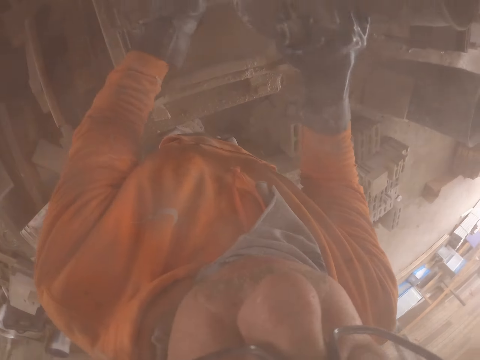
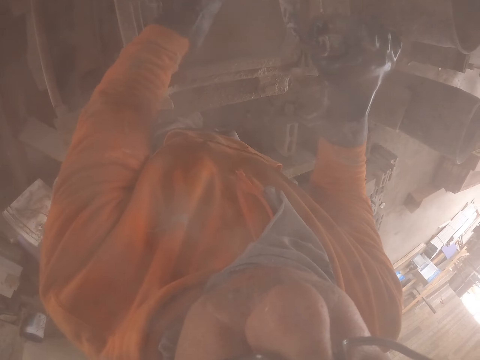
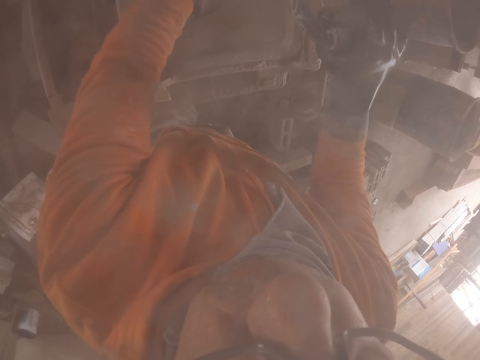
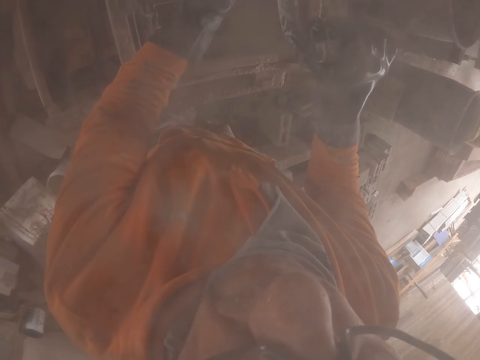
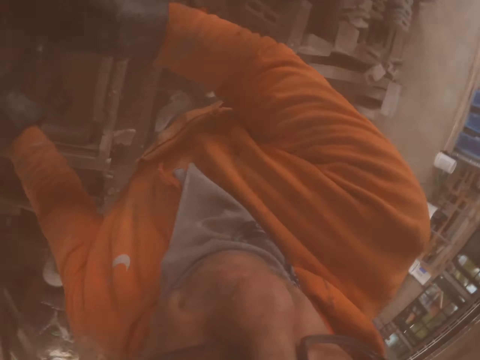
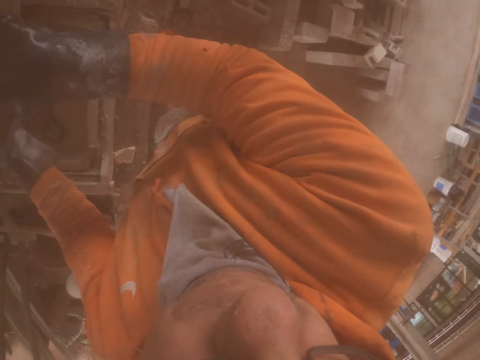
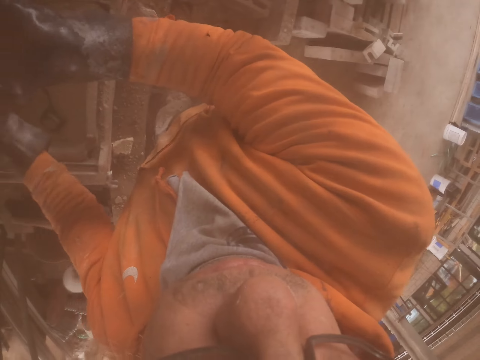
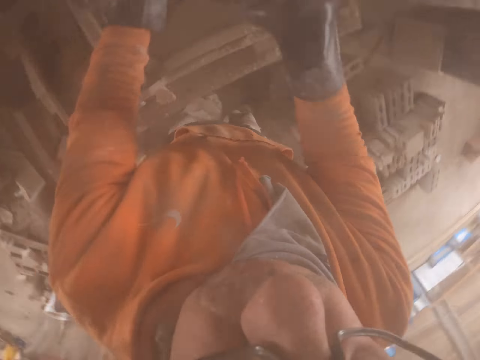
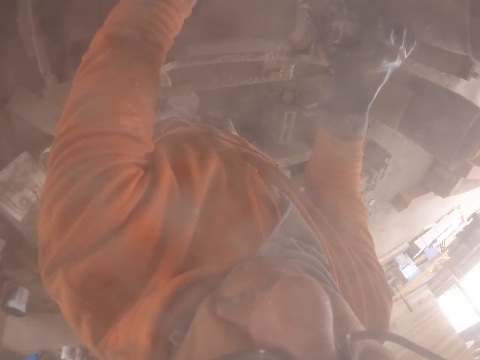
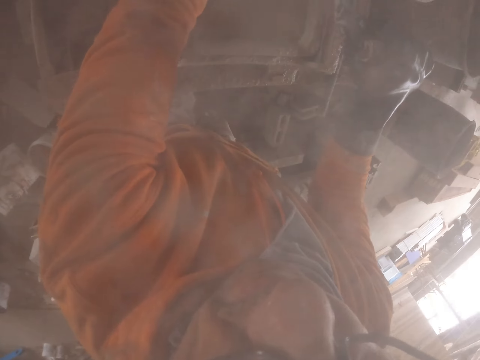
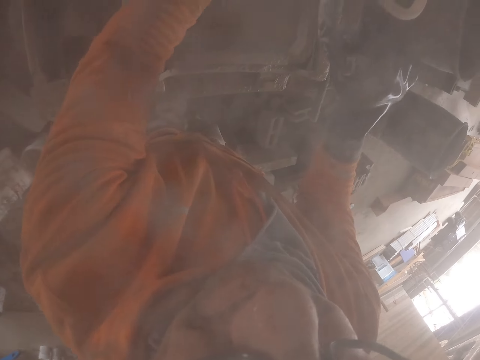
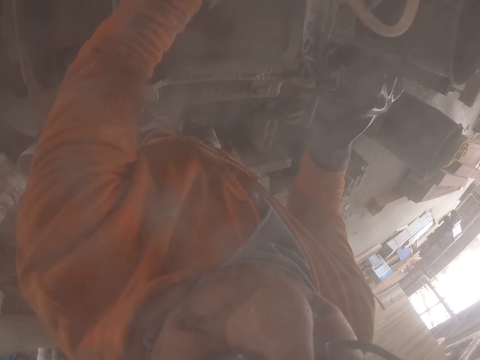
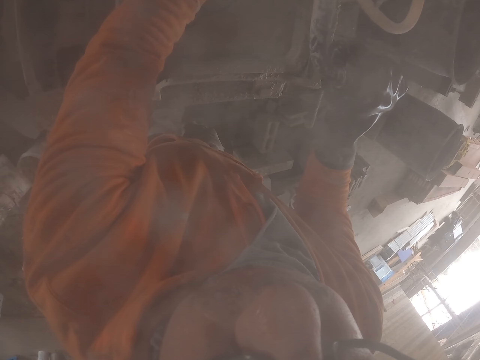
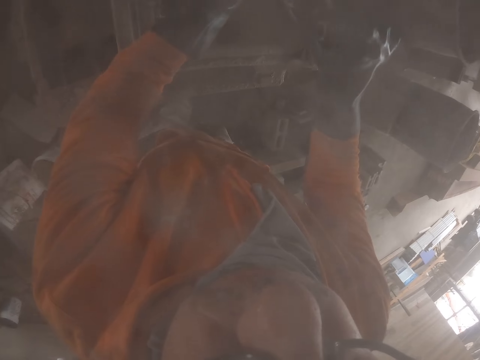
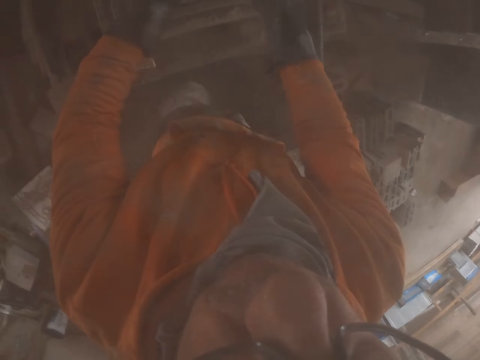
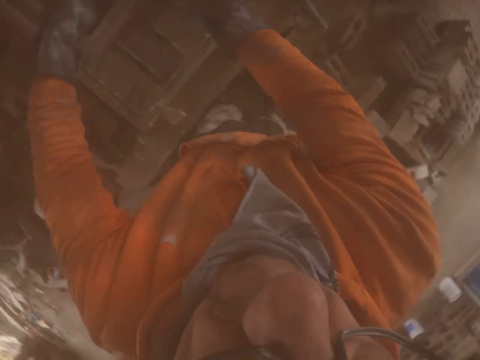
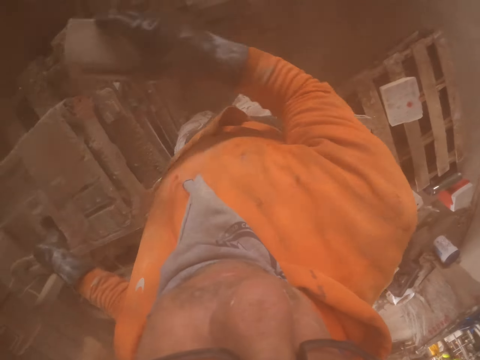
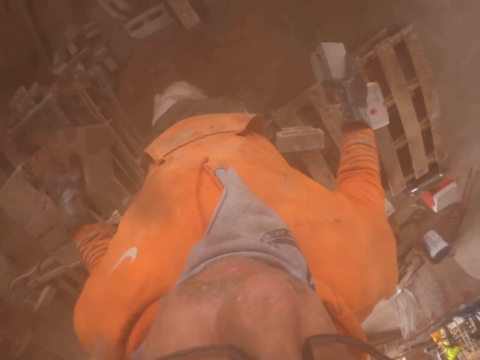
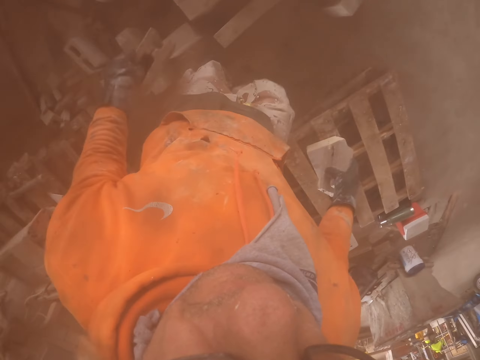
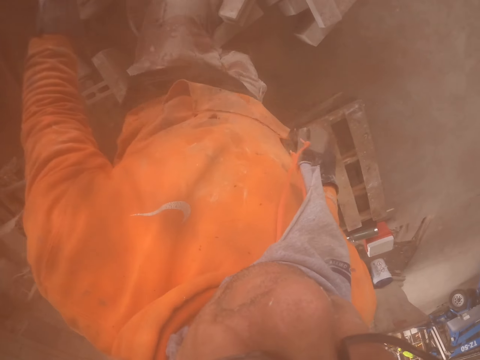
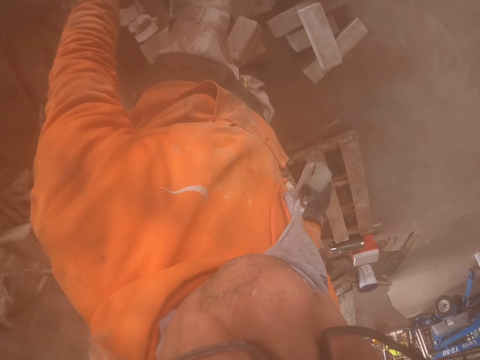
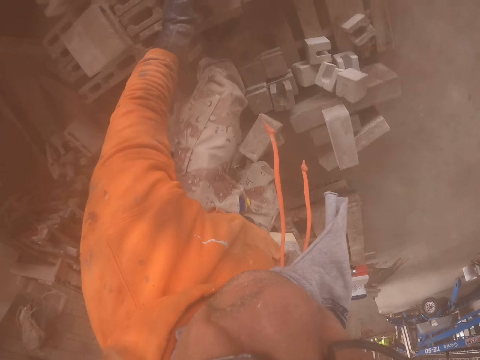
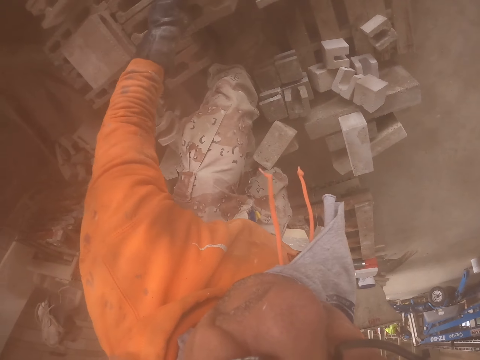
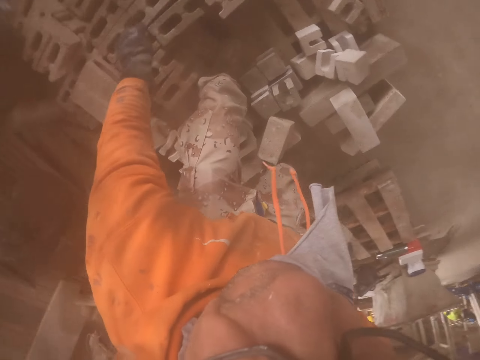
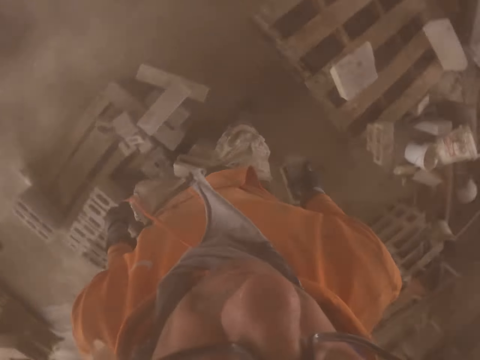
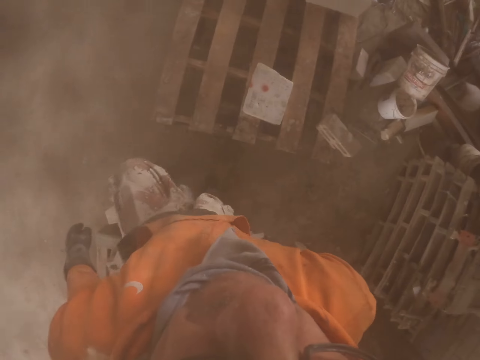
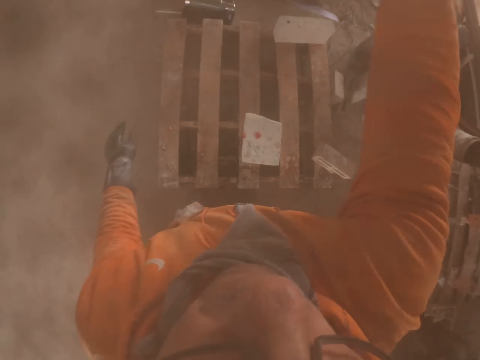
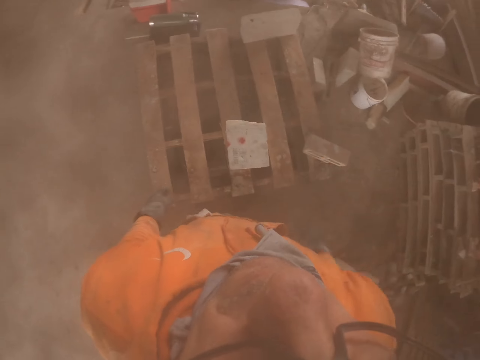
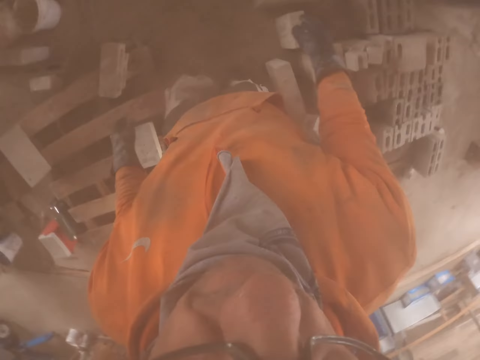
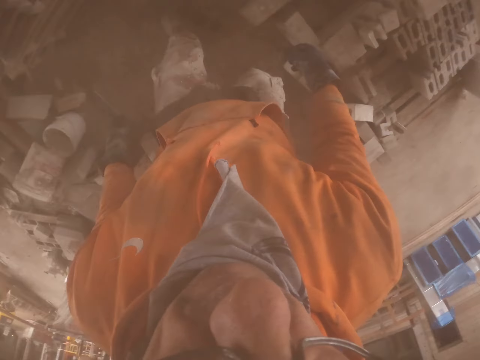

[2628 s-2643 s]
The camera wearer puts the bricks down.

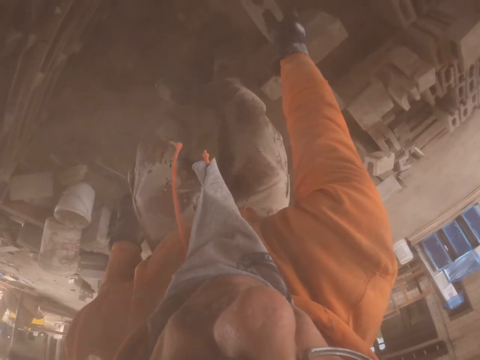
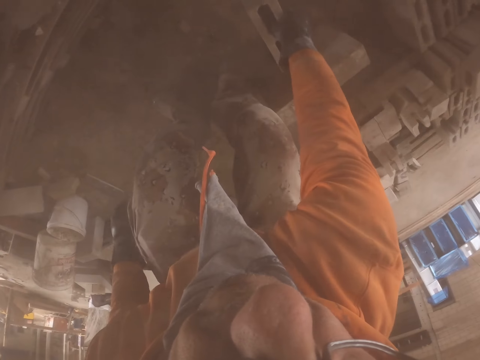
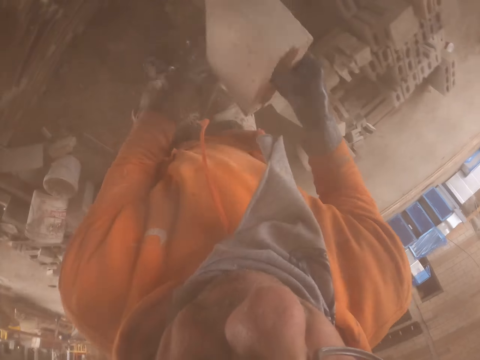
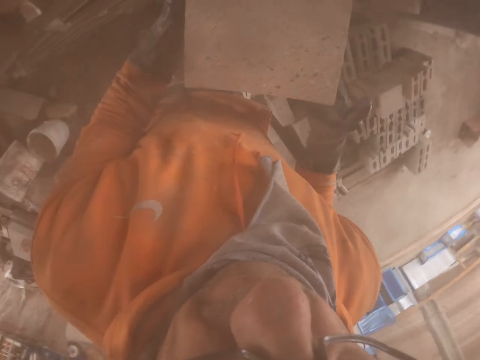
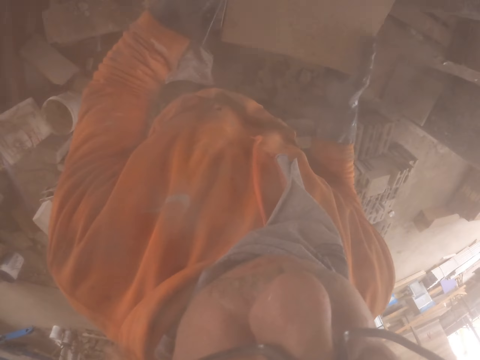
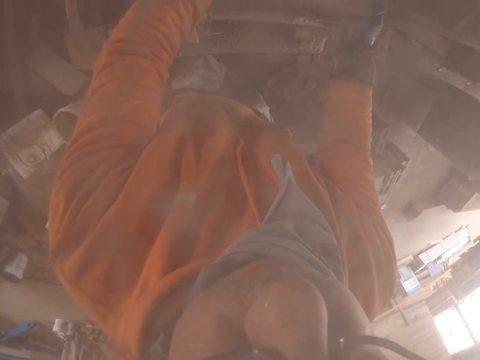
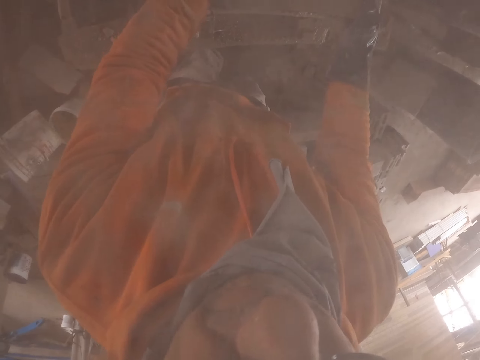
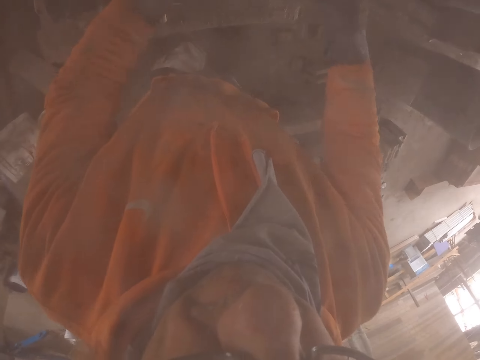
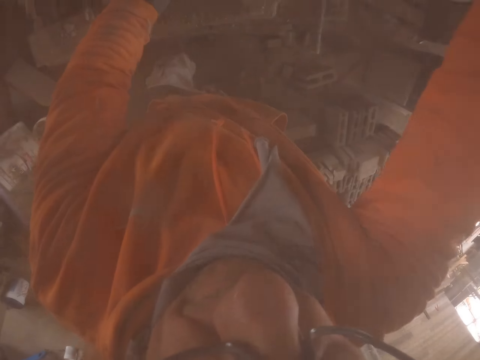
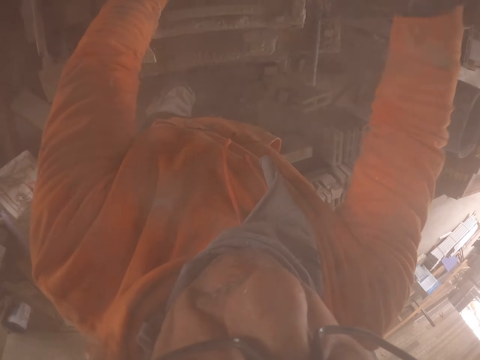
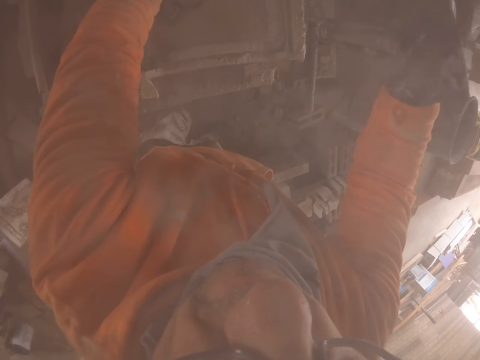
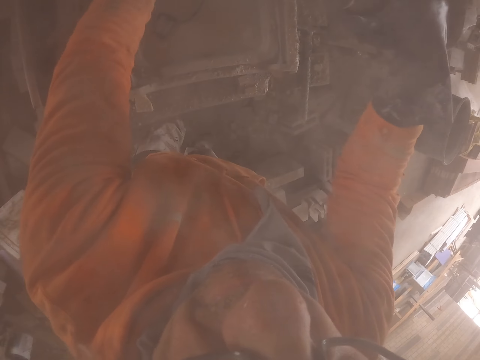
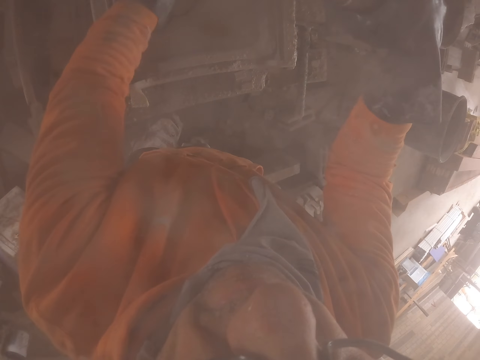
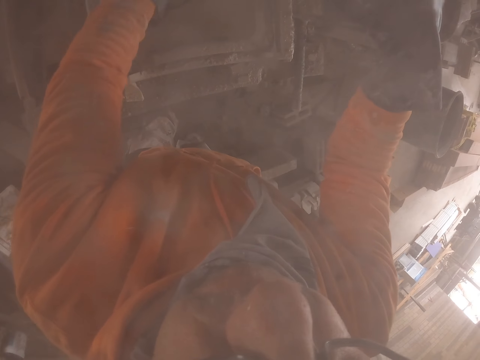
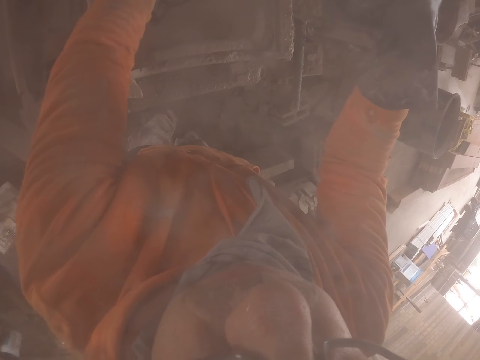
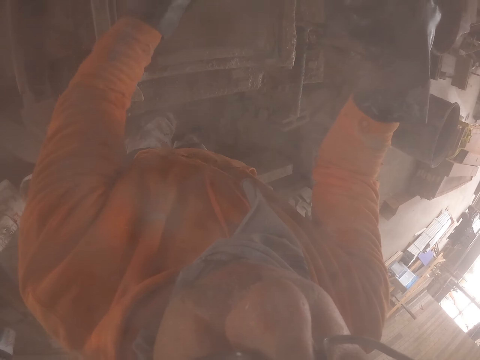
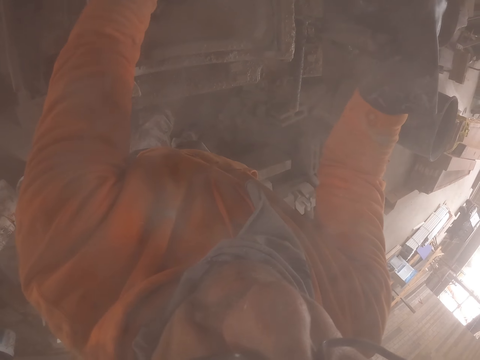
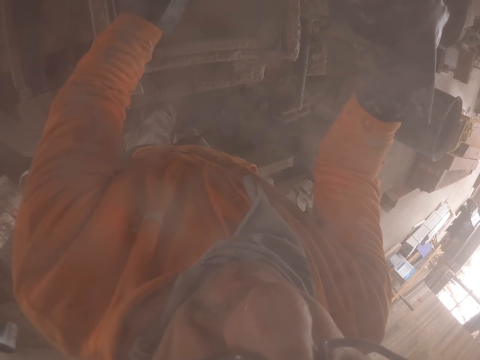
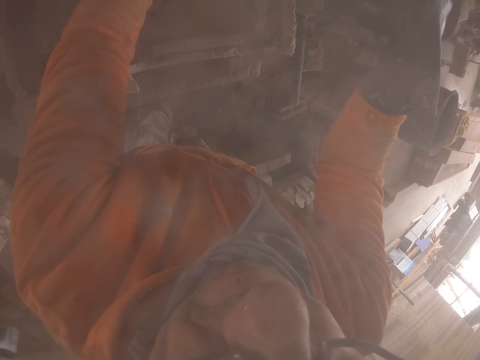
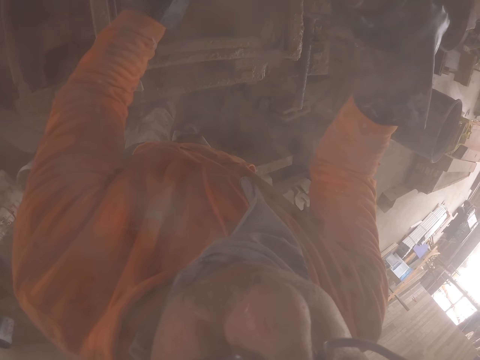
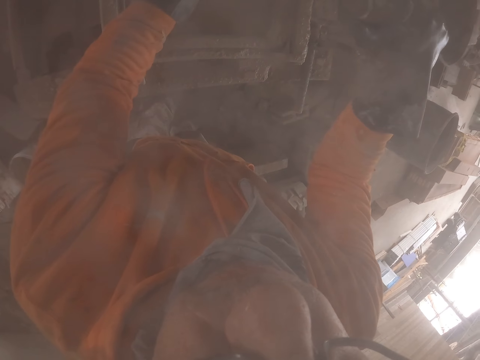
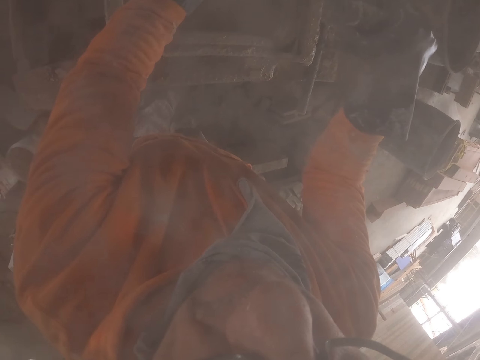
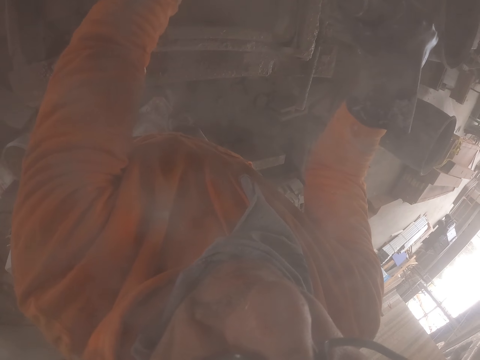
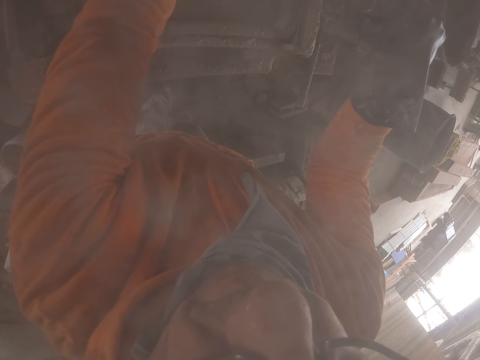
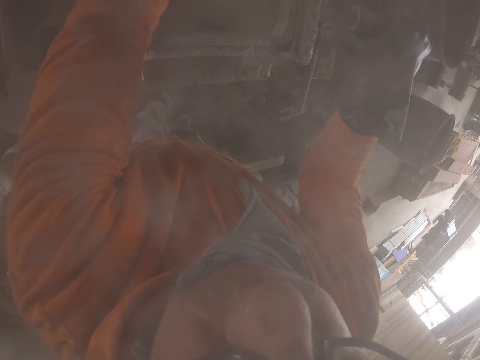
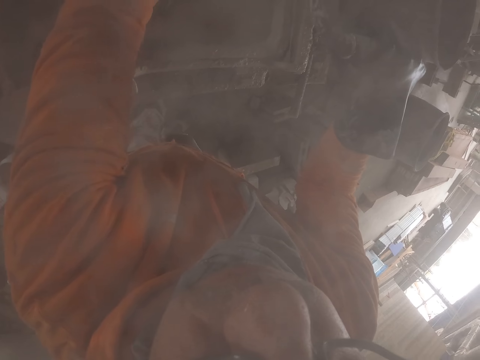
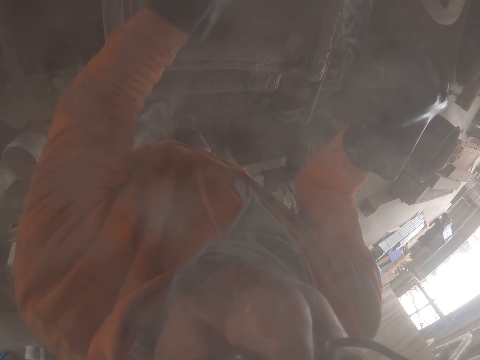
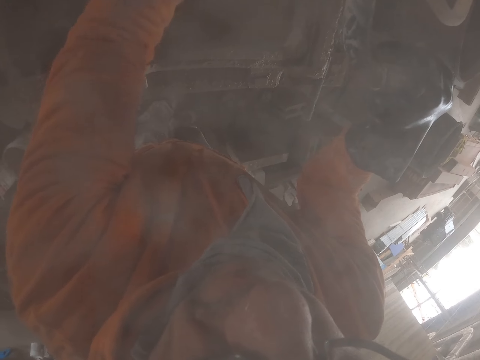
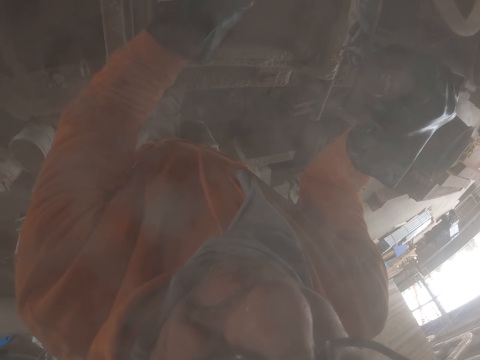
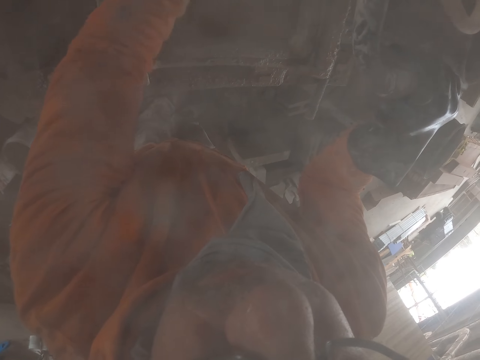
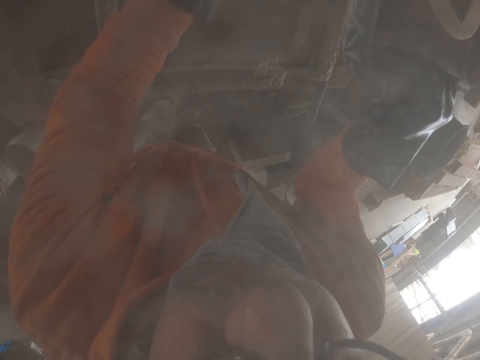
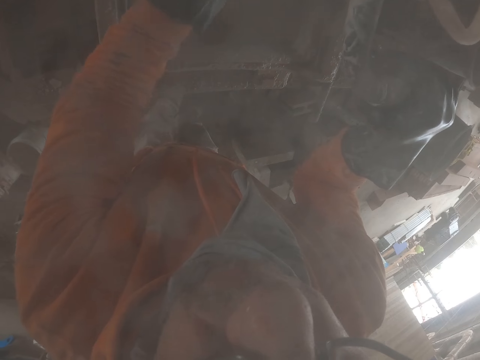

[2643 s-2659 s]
The camera wearer puts the brick in the cutting machine. They cut the brick with the brick cutting machine.
